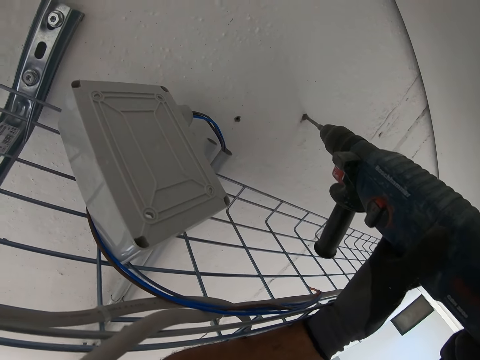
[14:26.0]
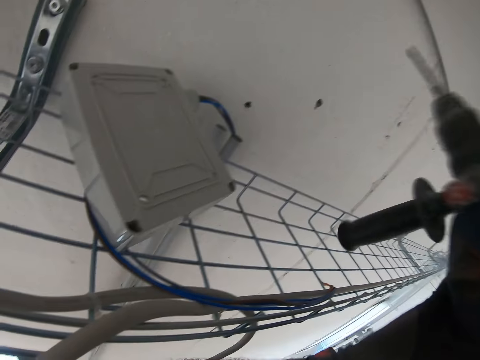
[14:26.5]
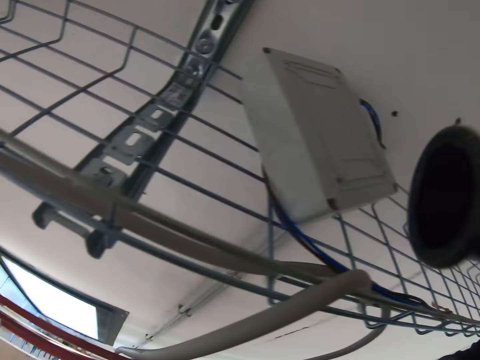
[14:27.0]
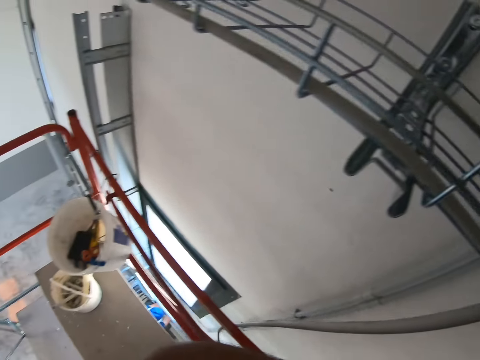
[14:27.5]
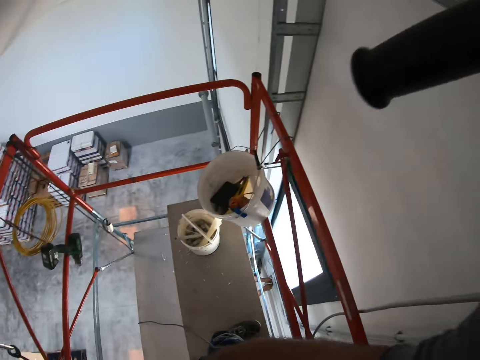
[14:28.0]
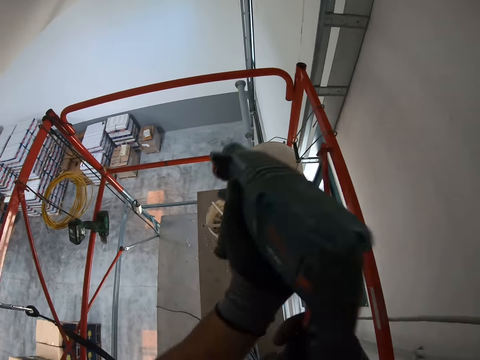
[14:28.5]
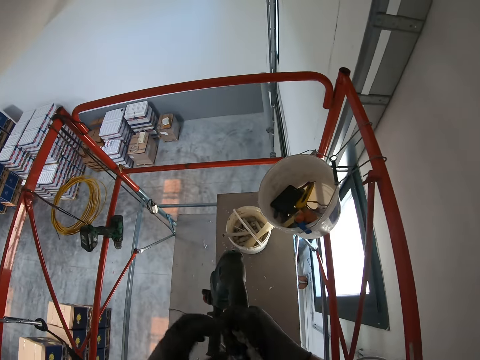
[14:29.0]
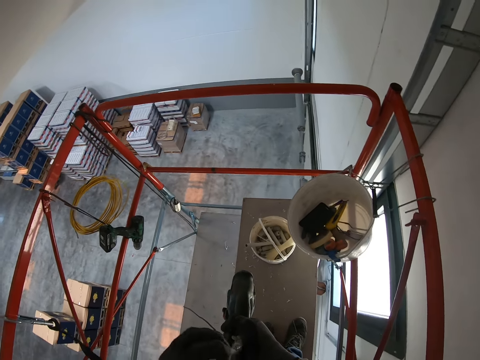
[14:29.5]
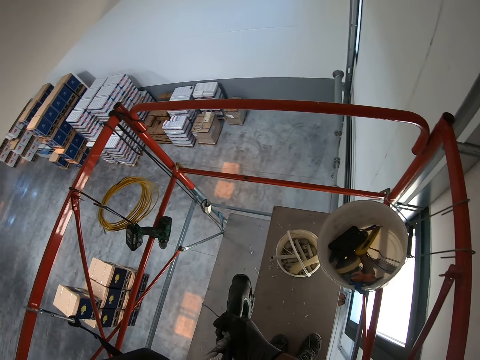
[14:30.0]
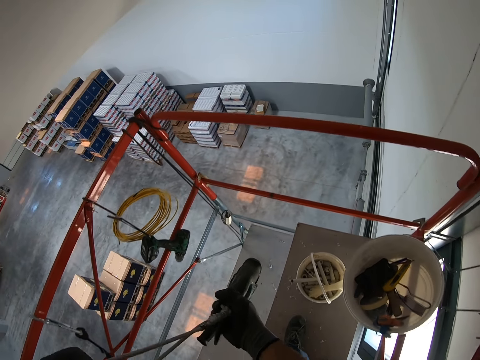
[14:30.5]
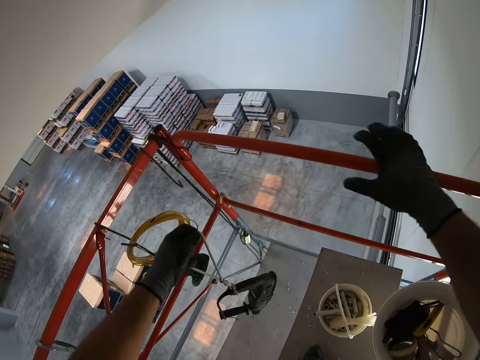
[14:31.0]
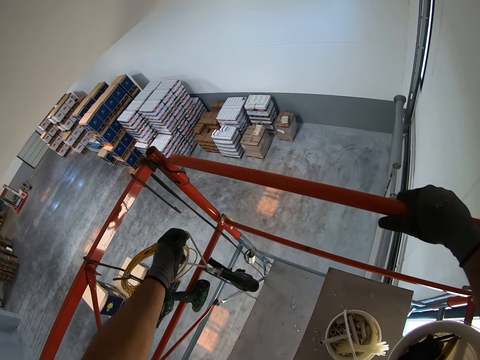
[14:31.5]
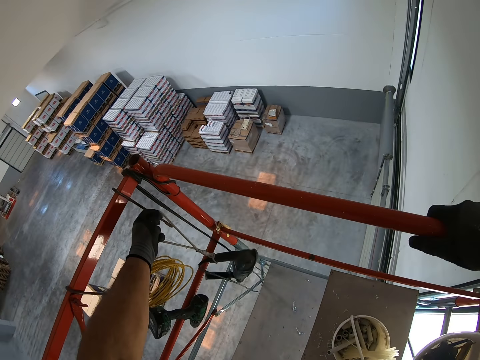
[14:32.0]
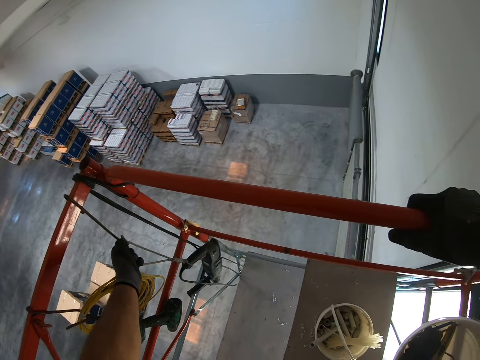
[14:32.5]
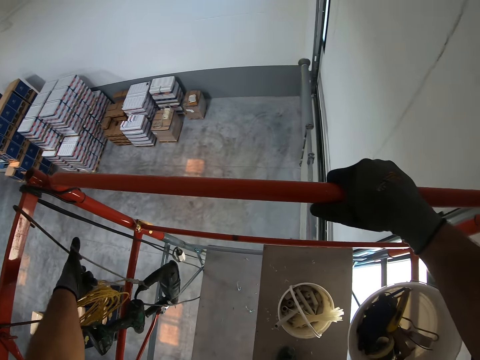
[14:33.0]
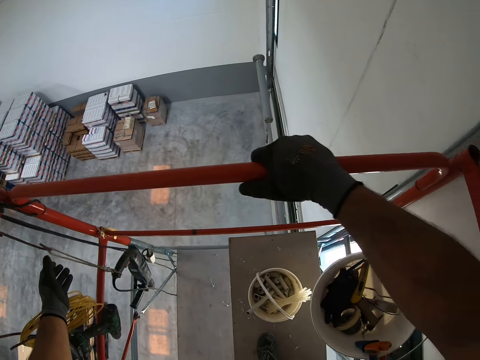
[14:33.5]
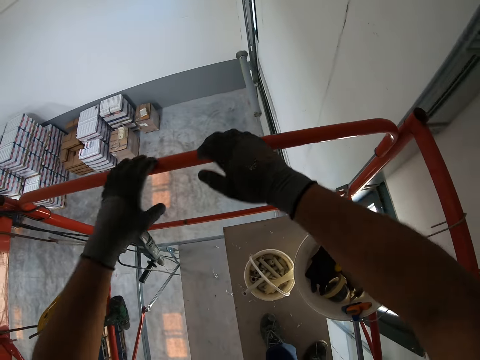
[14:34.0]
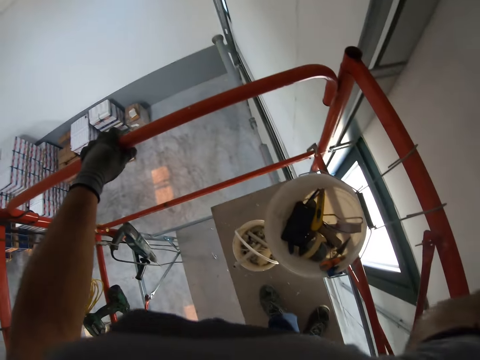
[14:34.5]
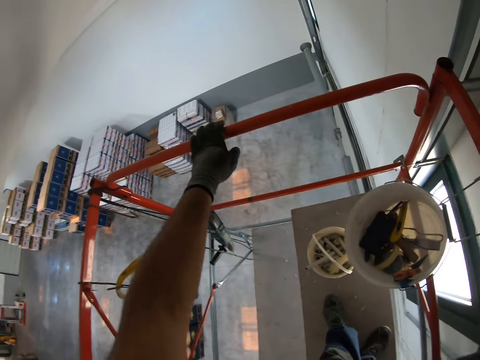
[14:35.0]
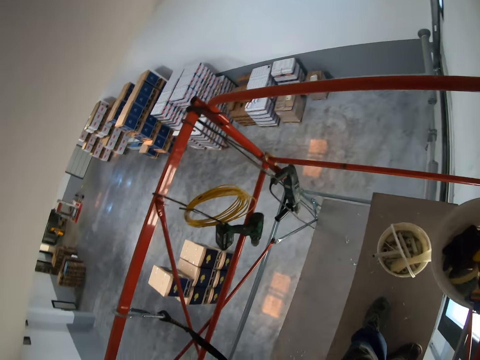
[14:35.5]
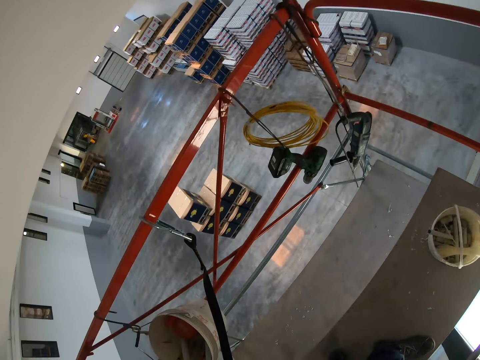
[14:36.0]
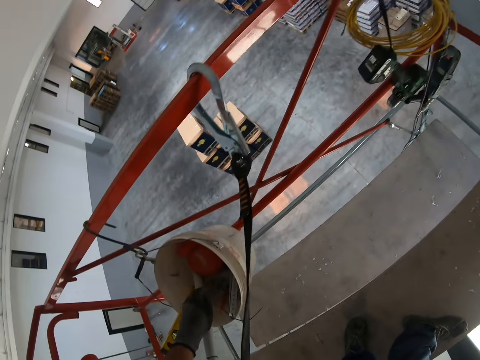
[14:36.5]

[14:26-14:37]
The camera wearer moves towards the bucket. They put the power drill on a wire hanger. They stare at the platform.

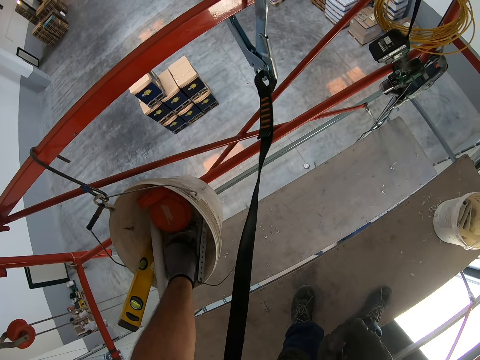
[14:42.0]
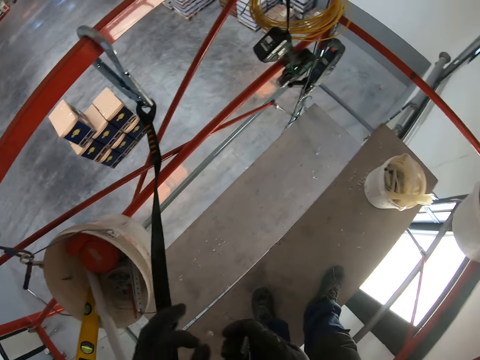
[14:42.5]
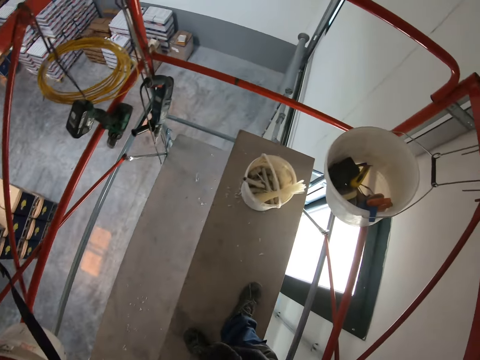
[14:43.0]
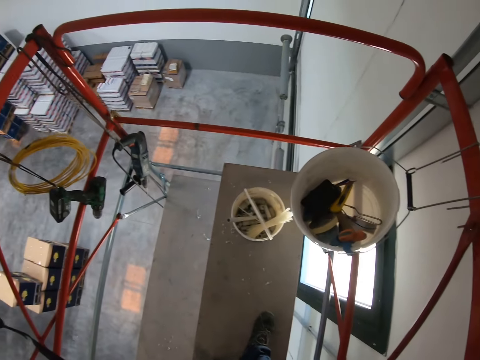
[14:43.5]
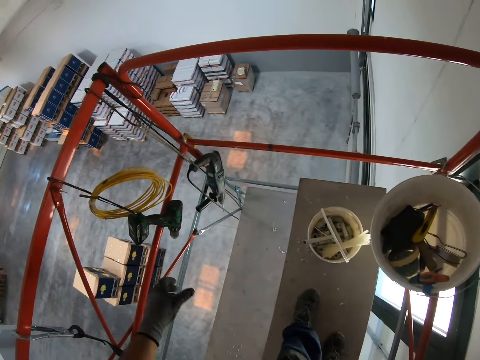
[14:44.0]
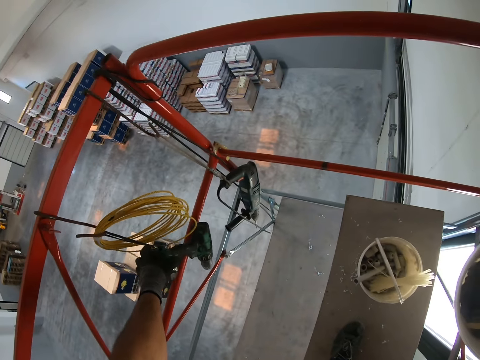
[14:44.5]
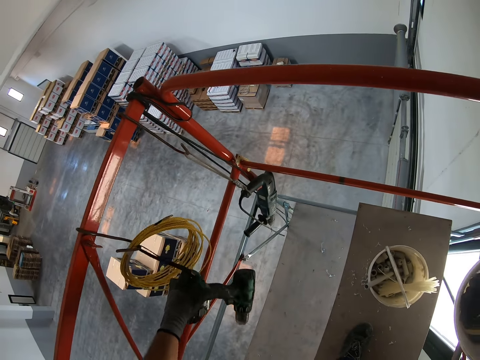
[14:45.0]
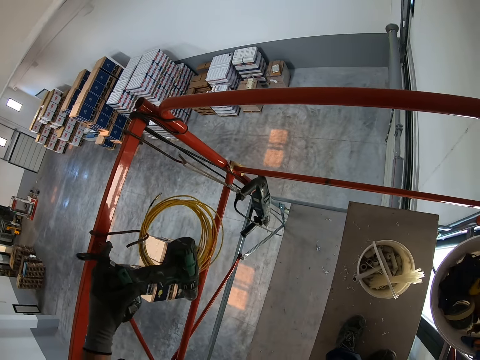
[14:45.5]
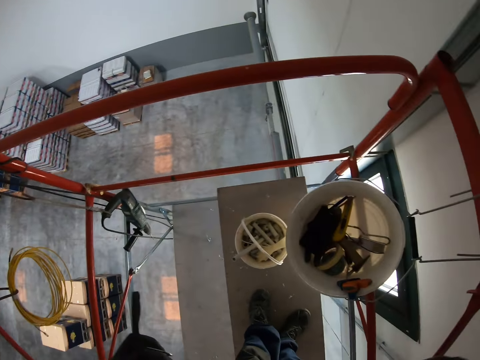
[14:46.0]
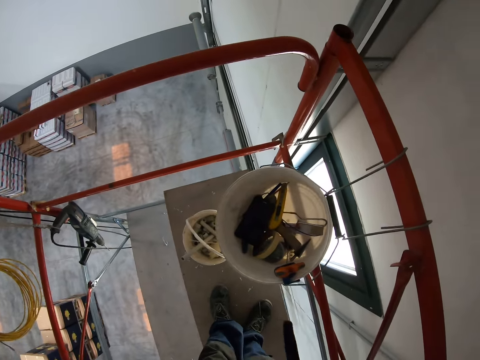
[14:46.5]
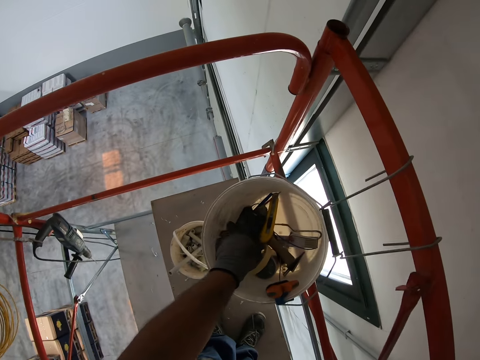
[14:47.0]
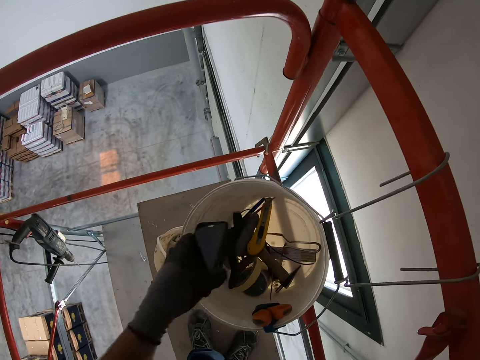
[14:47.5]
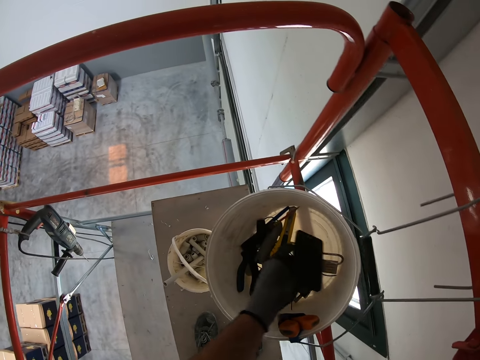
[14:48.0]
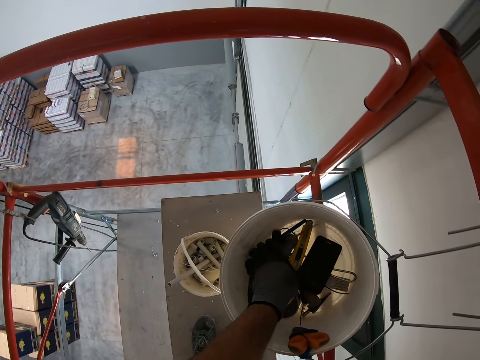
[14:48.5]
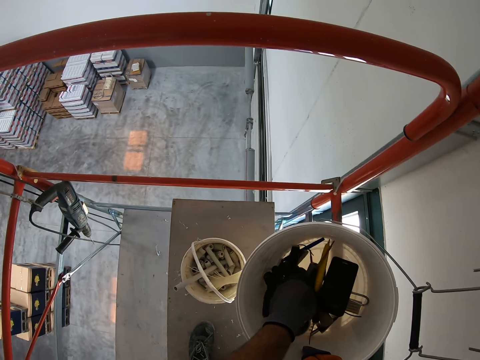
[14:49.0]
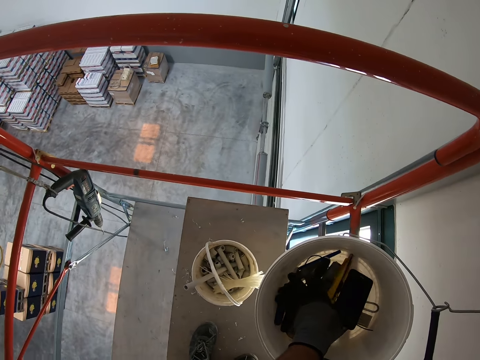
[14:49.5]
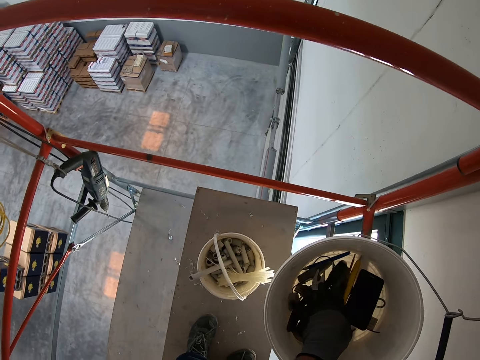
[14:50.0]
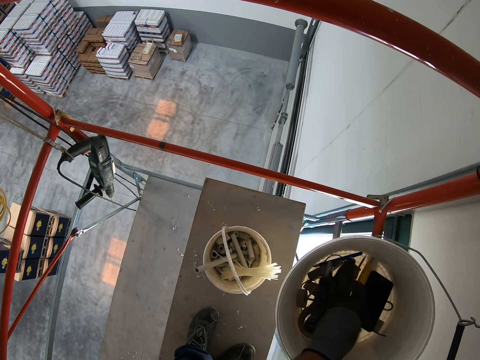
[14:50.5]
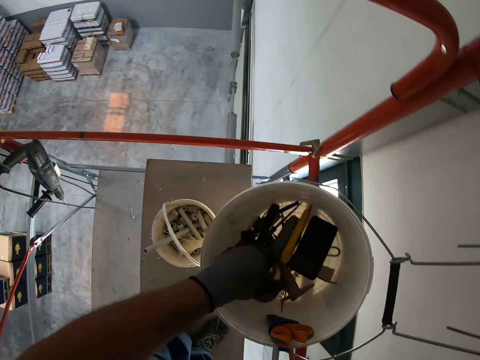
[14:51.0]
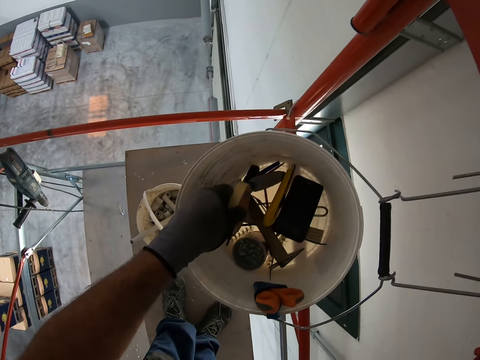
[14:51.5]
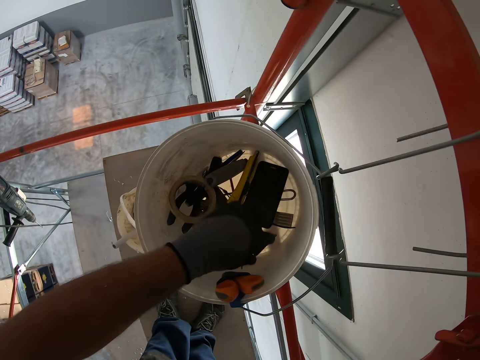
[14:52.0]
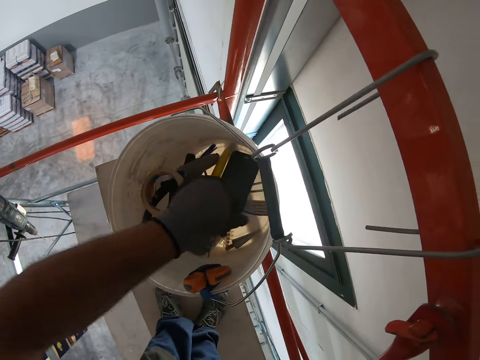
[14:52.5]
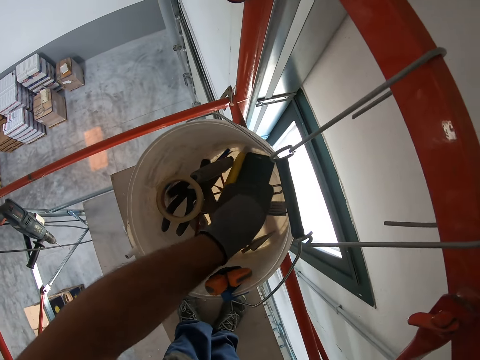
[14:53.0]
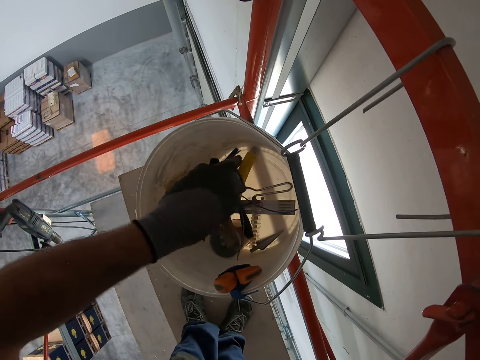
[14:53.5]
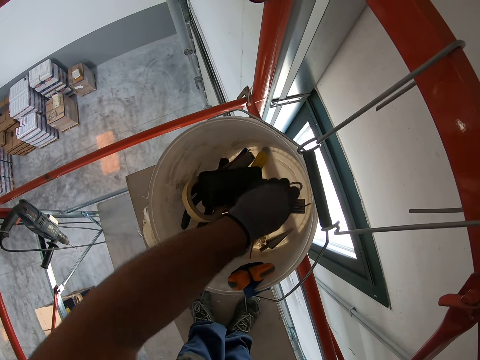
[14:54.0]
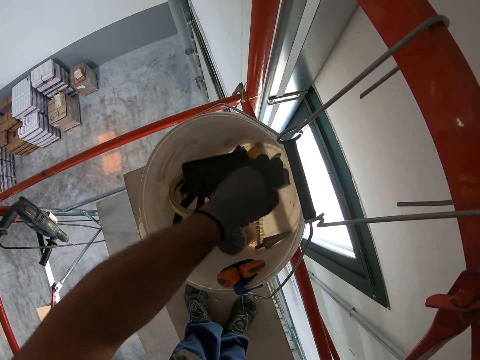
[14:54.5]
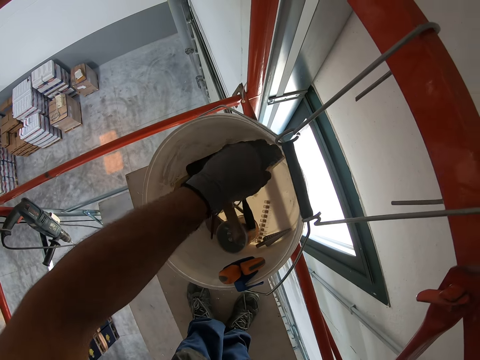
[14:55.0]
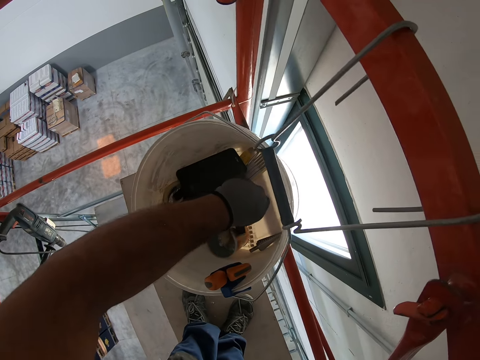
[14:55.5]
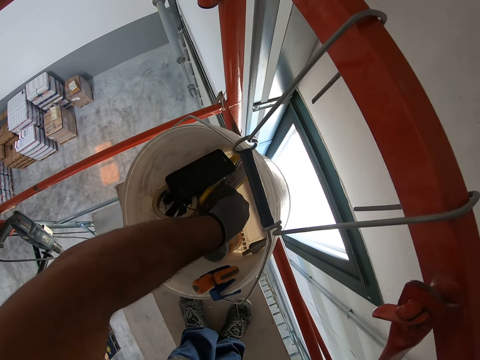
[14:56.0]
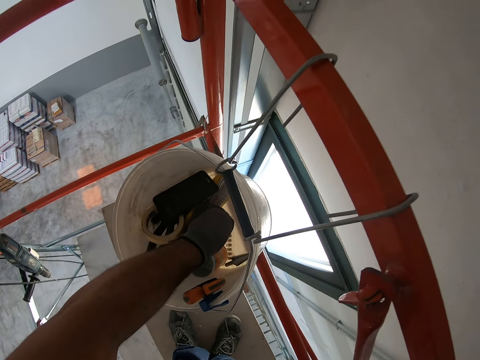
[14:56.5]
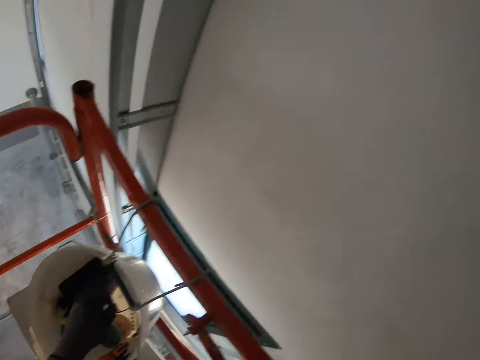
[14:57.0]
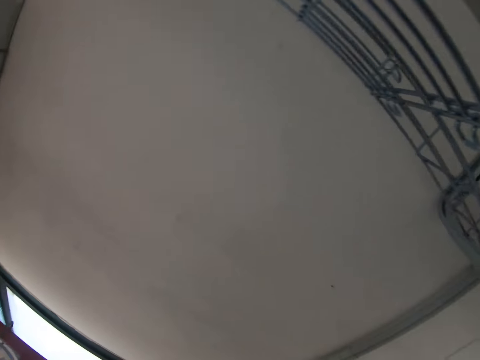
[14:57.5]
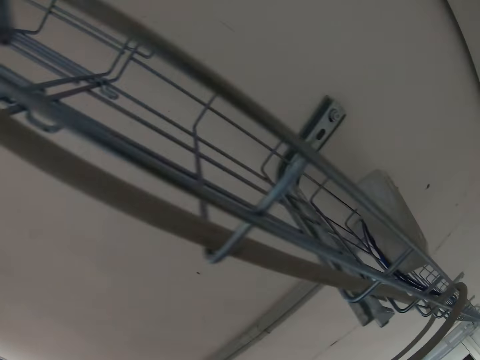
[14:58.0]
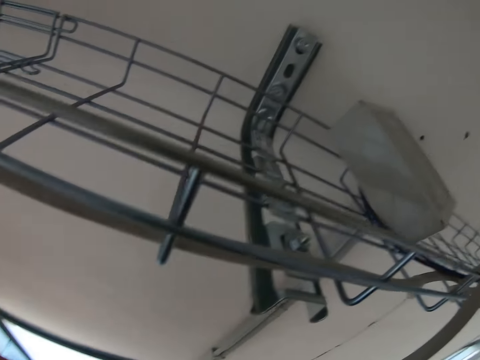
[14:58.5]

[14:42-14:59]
The camera wearer places the screws in his right hand. He picks the screws from the bucket. He removes the nail gun or power drill from the hook. He scatters items in the bucket with his hand. He searches for something. He moves towards the wall.
